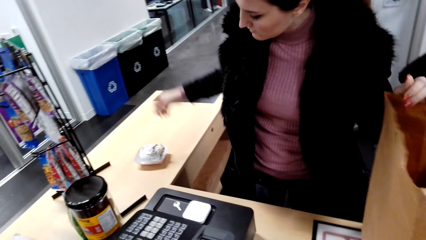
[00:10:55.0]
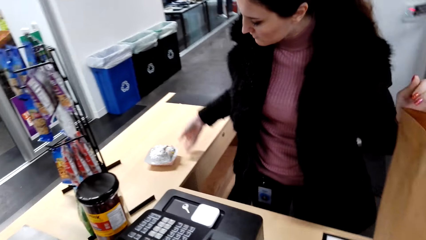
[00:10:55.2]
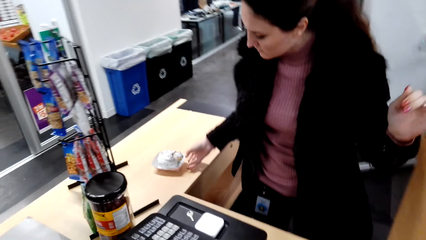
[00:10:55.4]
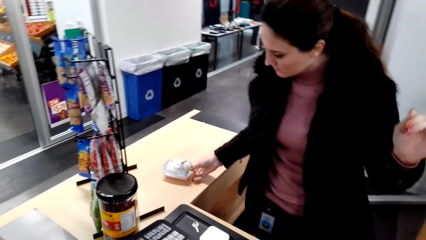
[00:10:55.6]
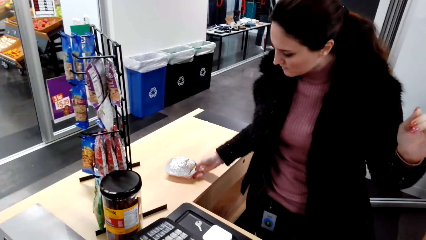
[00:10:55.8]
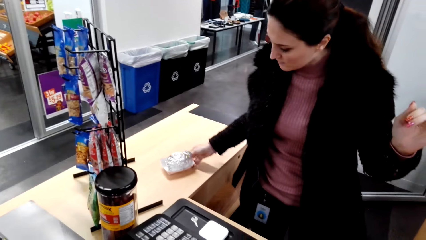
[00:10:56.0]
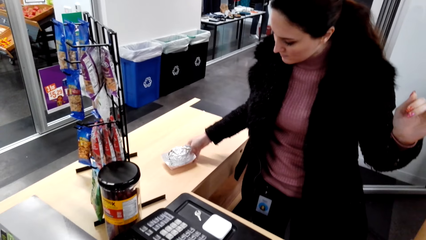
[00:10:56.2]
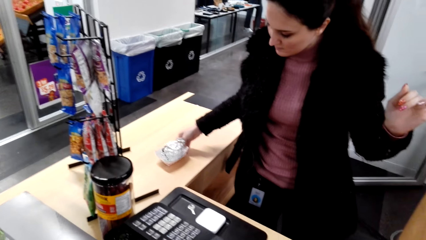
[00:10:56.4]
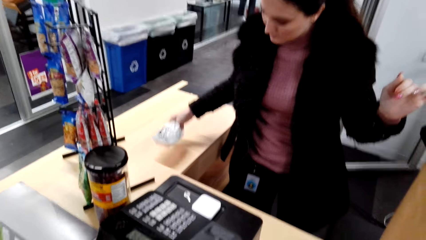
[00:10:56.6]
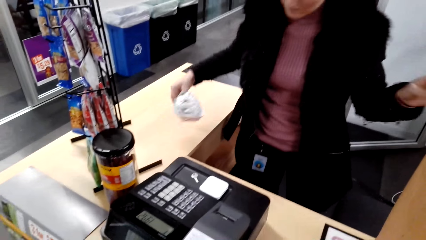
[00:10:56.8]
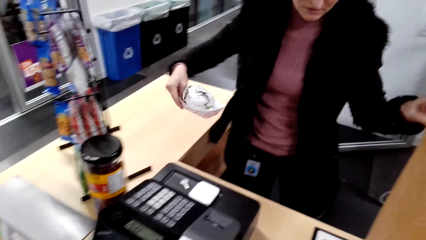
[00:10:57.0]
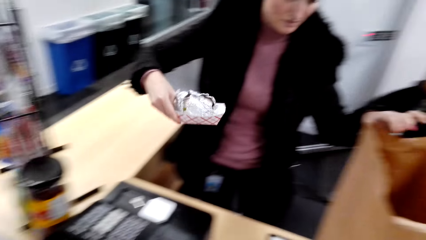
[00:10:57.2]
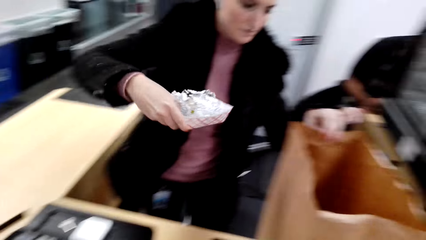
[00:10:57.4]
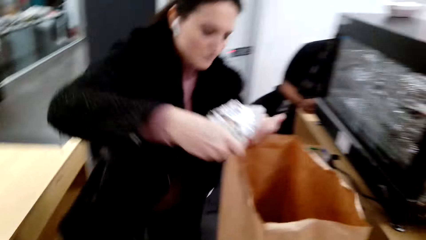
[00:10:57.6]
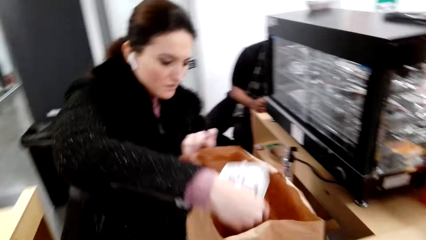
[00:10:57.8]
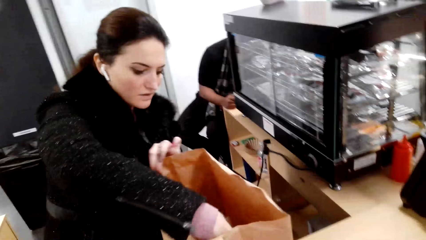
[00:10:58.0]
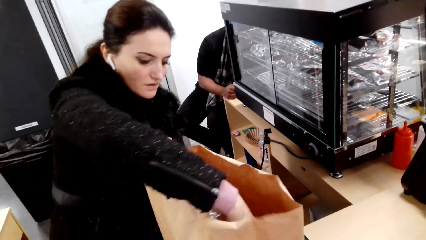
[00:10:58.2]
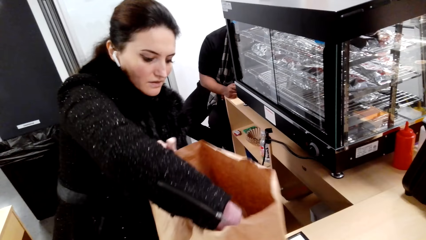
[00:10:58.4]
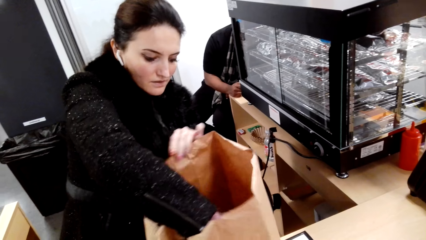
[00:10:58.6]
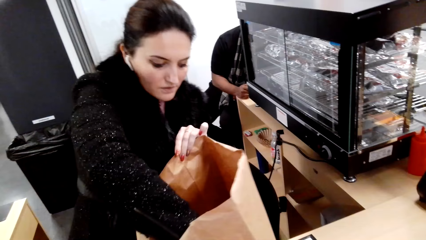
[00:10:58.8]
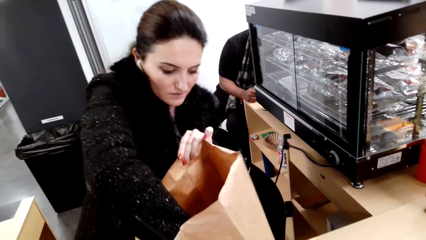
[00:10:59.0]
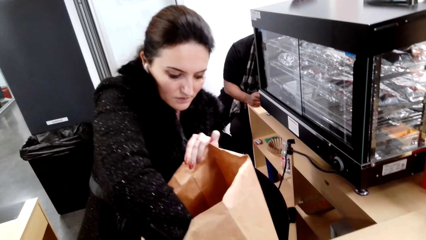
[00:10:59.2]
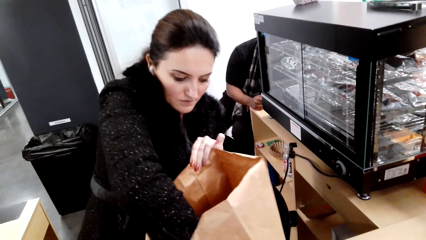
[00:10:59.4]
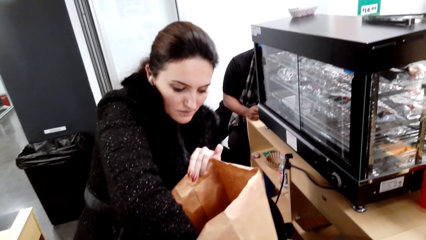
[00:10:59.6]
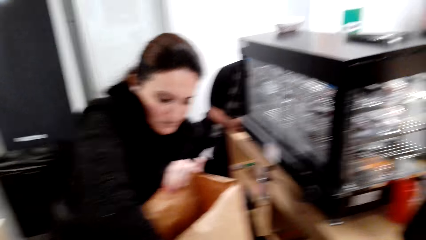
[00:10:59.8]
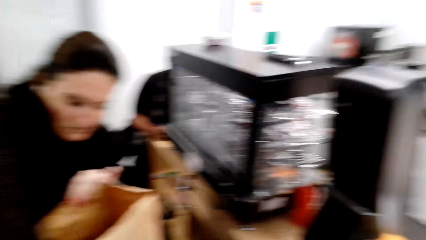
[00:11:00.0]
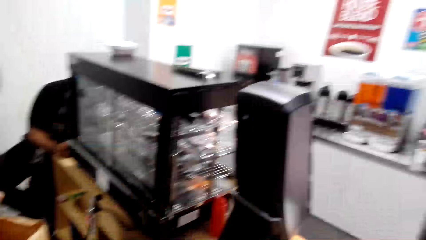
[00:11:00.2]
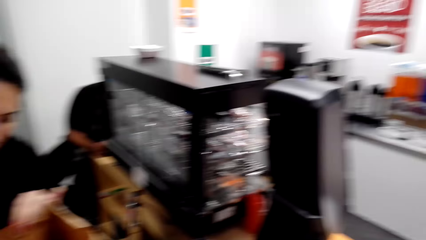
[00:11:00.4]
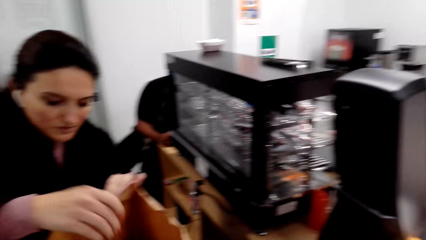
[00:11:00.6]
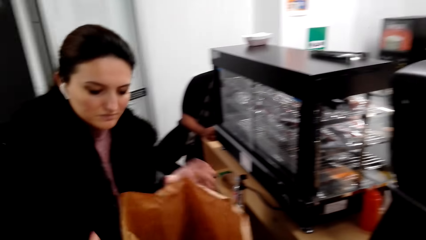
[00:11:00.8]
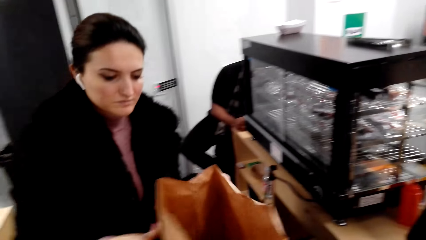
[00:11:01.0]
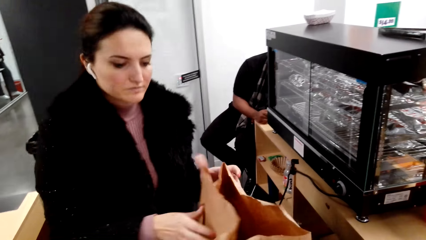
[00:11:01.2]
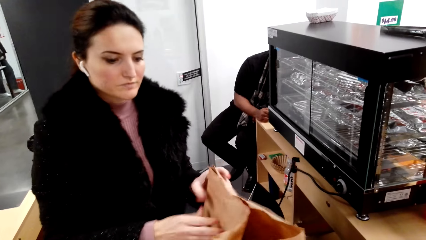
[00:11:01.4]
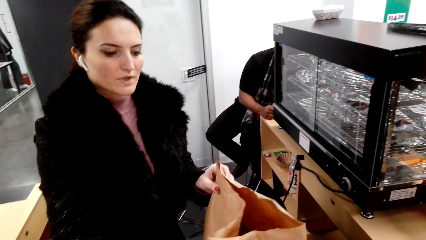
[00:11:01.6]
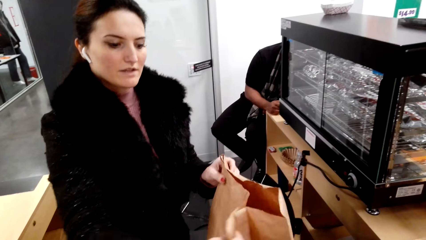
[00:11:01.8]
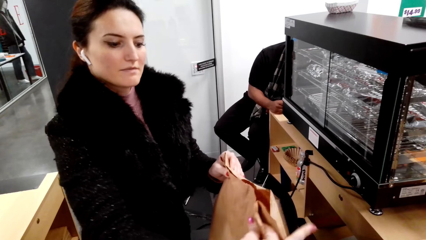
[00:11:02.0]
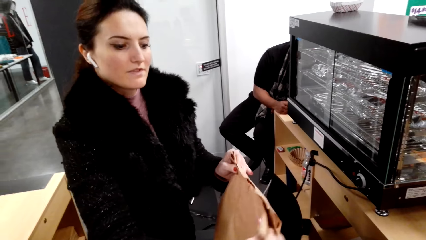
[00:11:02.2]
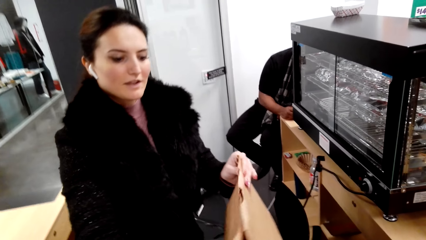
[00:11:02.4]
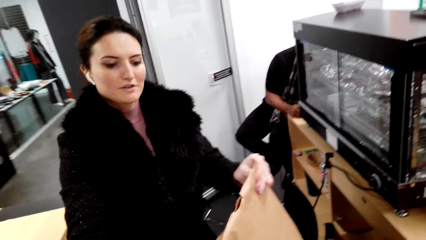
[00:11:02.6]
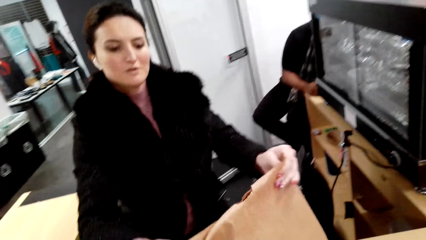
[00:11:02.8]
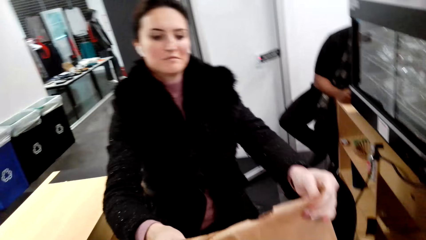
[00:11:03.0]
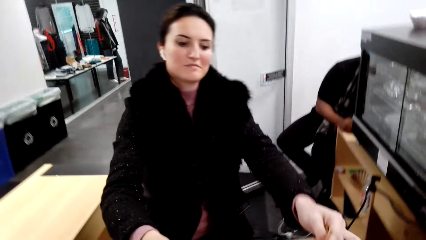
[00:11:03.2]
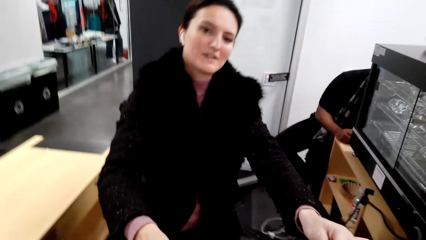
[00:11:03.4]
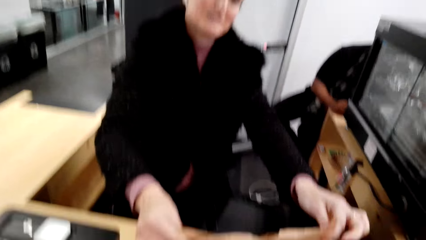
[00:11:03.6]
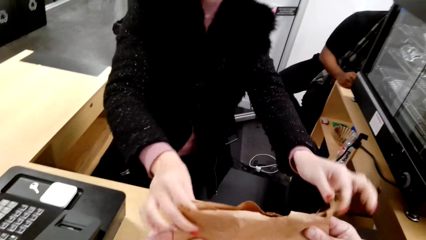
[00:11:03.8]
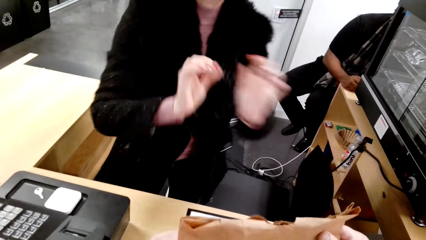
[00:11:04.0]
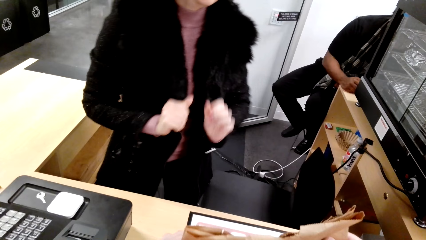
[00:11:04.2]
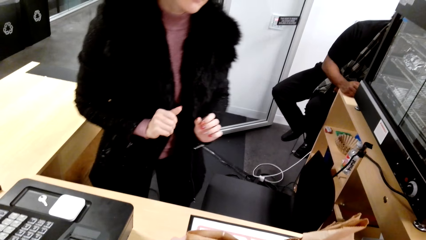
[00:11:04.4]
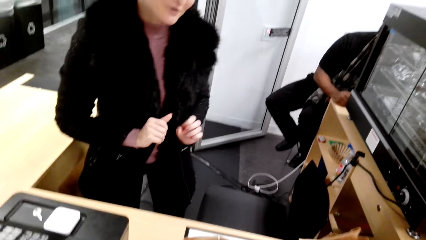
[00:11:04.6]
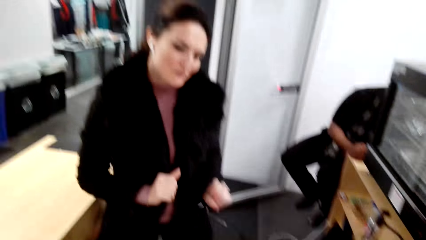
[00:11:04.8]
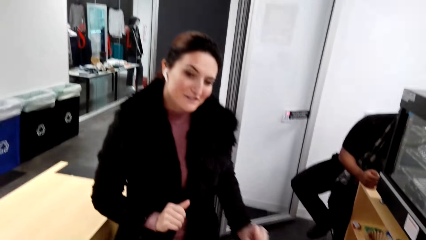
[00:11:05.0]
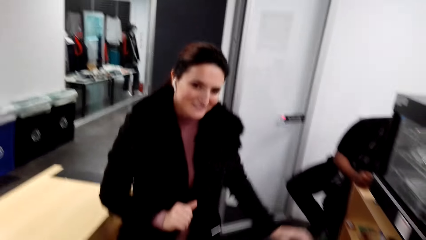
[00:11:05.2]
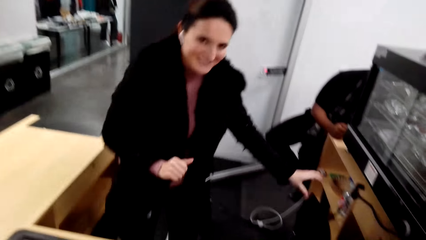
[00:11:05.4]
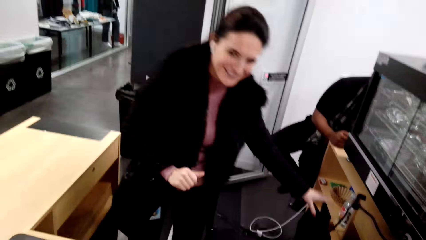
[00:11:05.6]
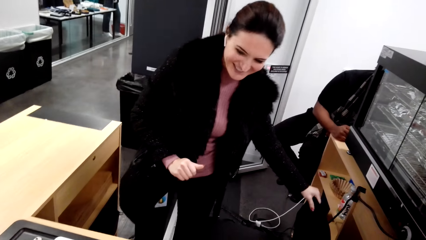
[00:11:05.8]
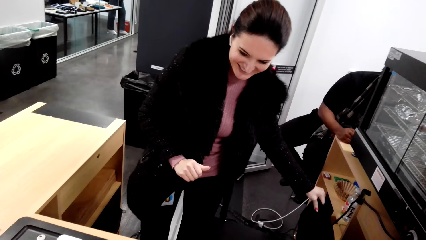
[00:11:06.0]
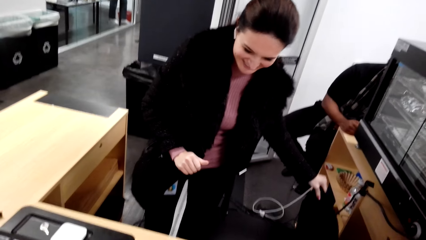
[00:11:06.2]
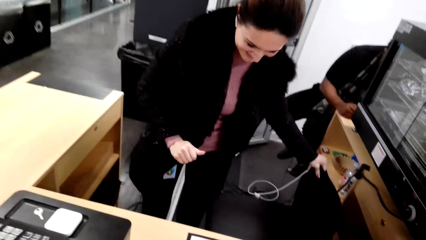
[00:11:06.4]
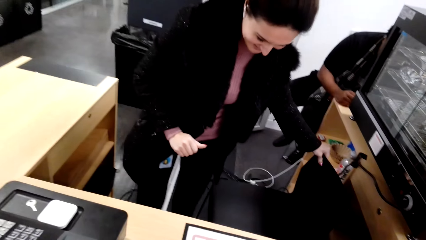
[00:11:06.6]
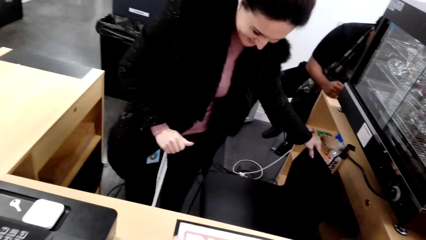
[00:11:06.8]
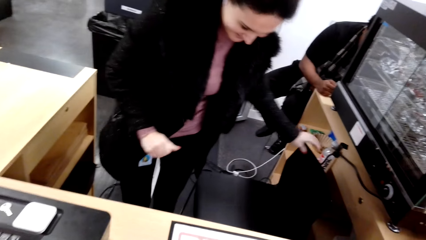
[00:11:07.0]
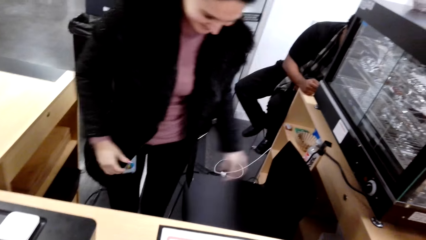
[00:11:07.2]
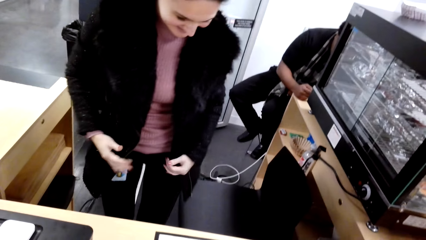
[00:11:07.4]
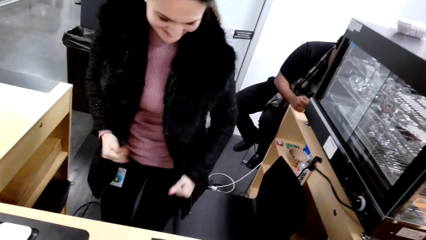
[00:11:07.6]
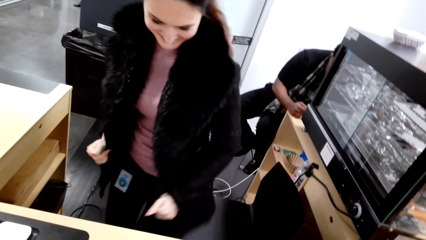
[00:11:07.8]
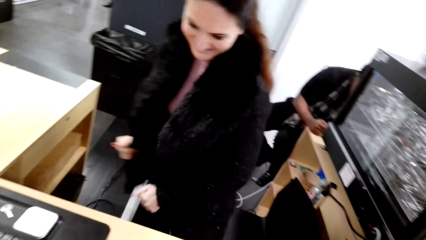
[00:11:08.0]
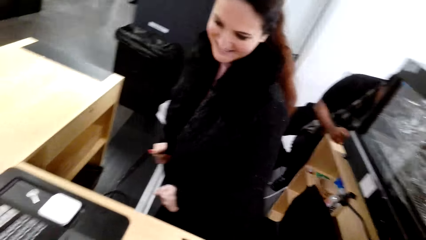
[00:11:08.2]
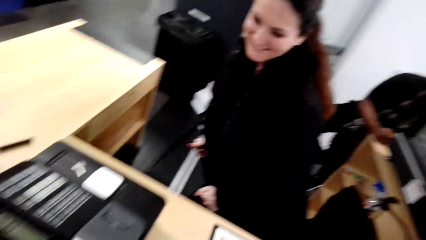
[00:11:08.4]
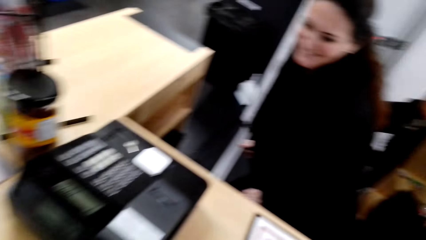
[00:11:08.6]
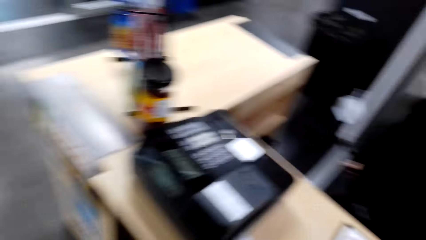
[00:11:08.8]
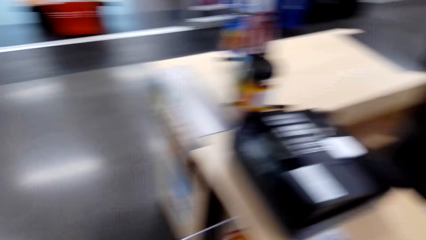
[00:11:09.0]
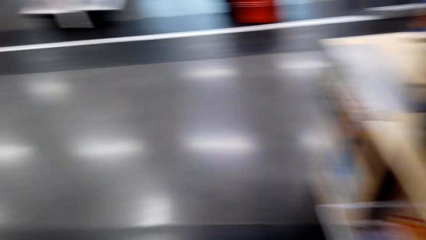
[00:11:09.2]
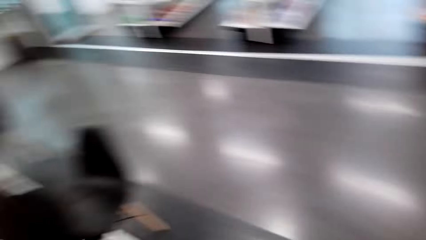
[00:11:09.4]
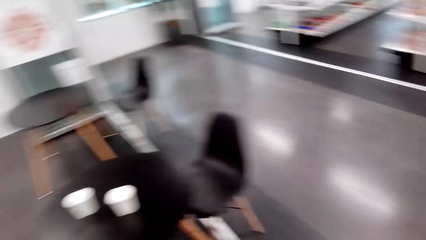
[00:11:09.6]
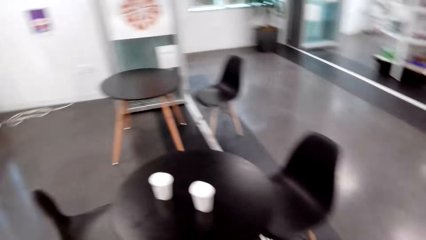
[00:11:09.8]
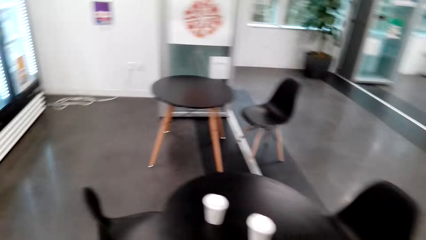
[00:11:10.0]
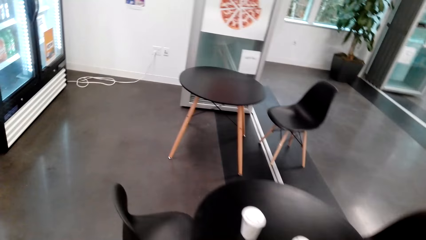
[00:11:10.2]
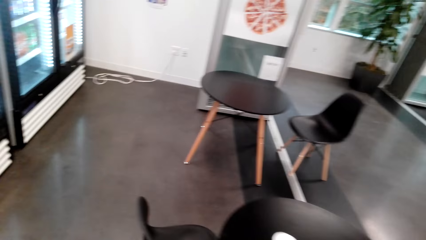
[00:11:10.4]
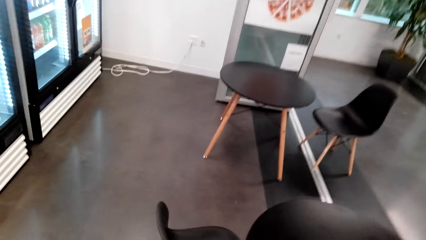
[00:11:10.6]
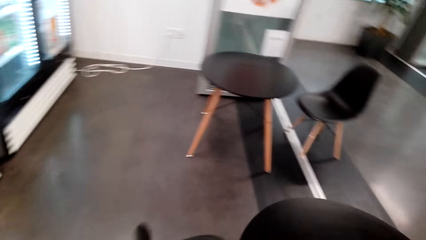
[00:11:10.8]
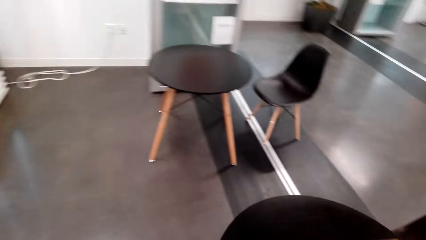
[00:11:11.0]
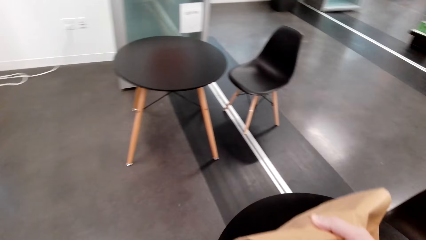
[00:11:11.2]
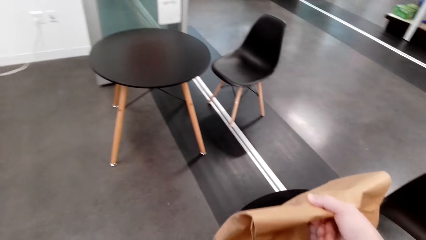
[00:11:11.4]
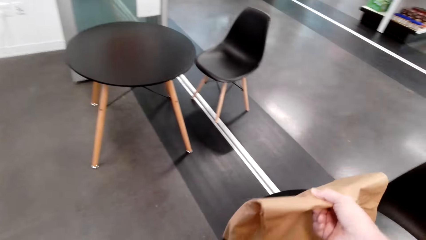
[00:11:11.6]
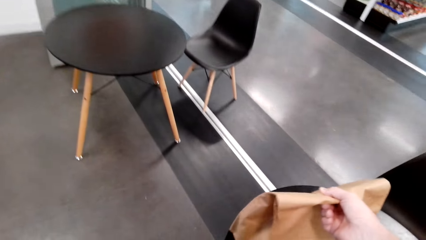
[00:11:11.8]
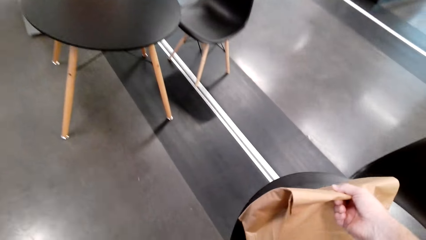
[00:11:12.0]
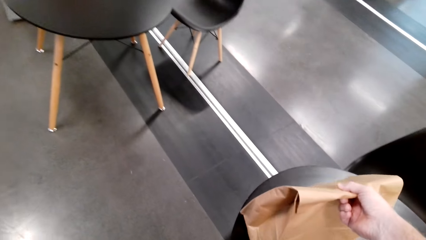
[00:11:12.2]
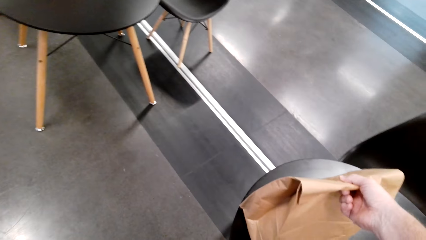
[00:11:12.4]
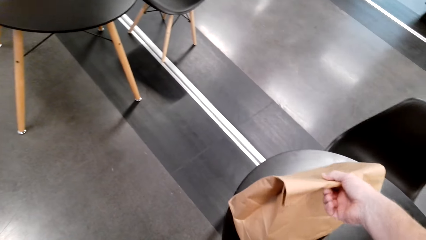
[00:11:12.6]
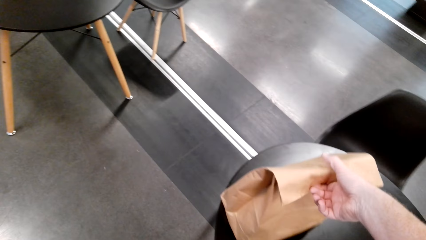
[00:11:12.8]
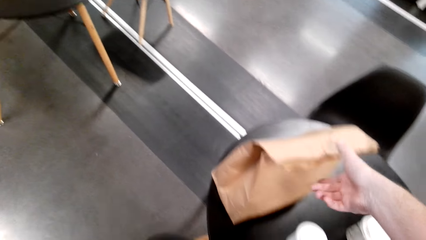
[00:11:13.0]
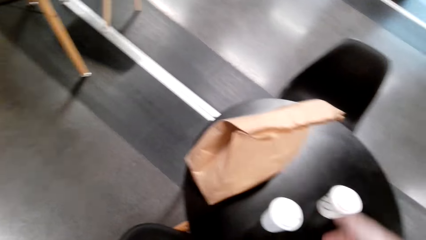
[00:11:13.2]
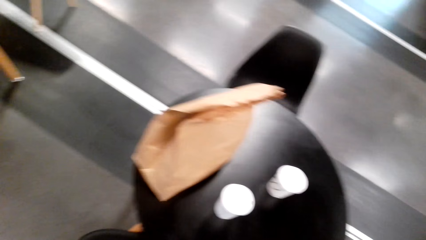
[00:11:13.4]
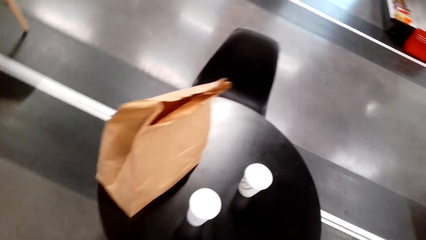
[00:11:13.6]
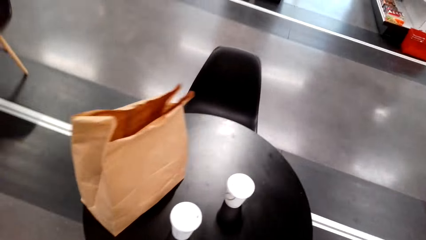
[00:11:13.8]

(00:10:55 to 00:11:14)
The cashier picks a burger from the counter and puts the burger in the shopping bag. The cashier hands the camera wearer the shopping bag or package. The camera wearer picks the package from the cashier. They walk towards a table and put the package on the table.
